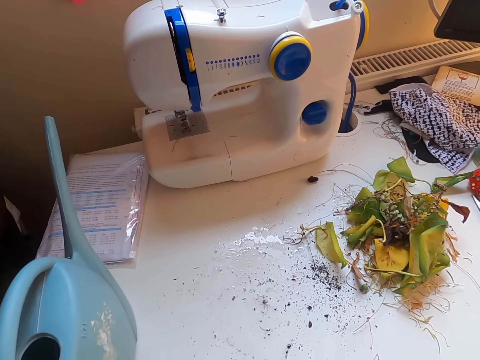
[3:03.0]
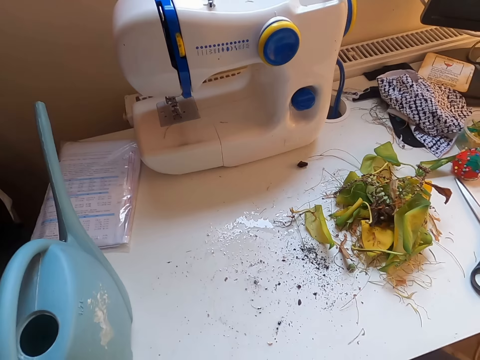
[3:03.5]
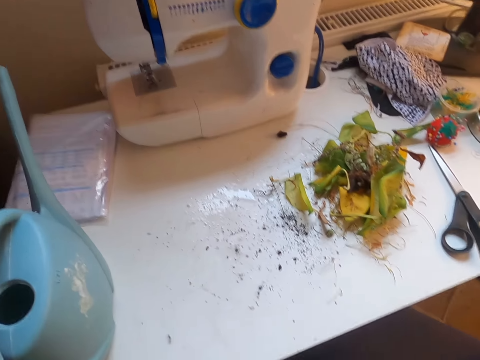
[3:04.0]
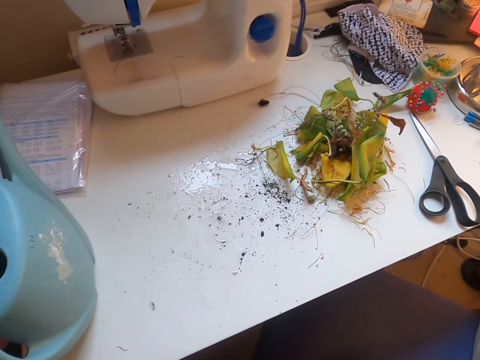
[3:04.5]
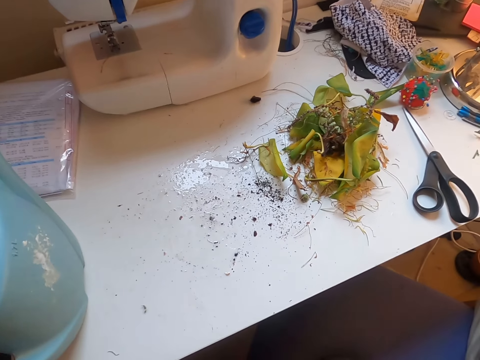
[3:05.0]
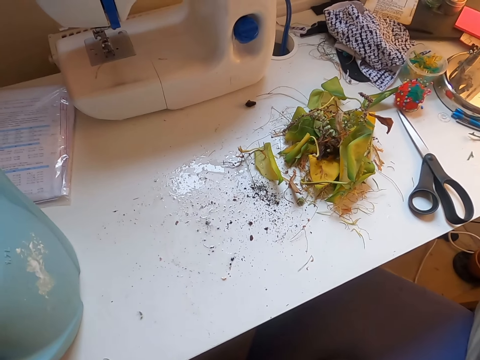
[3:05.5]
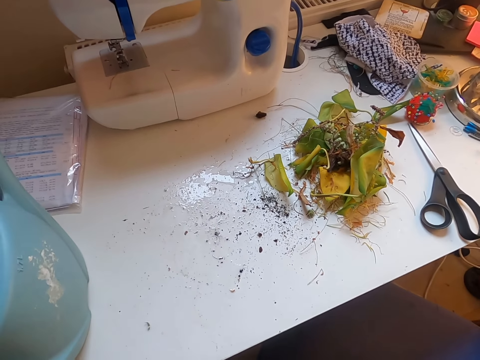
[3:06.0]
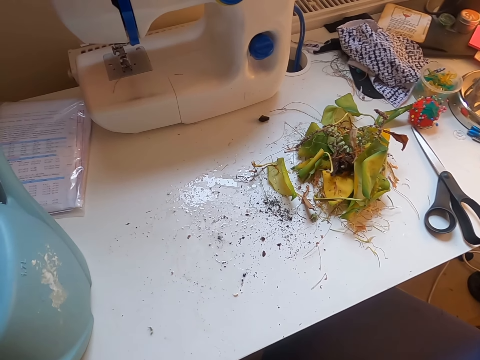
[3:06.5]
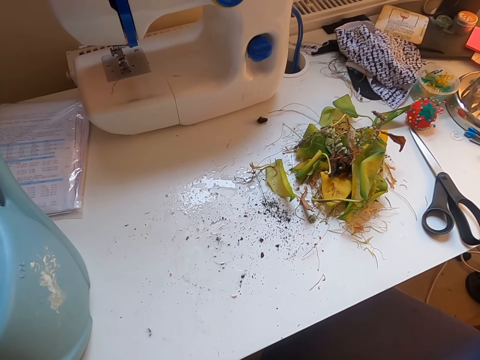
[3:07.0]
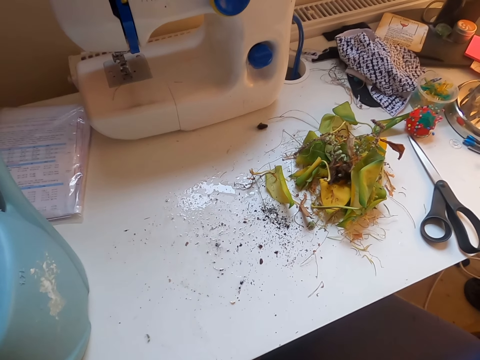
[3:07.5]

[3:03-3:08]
The camera wearer looks around. They look at the desk.
